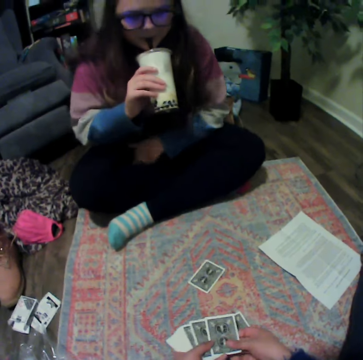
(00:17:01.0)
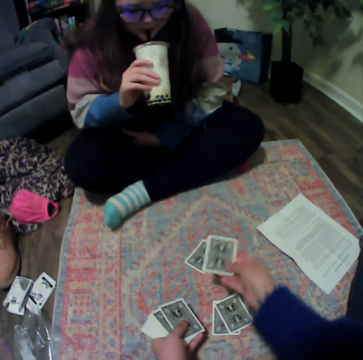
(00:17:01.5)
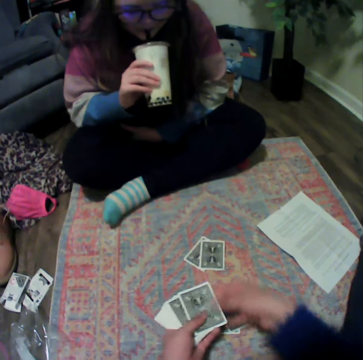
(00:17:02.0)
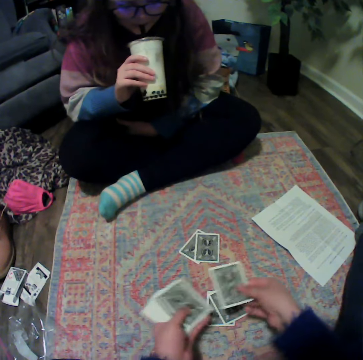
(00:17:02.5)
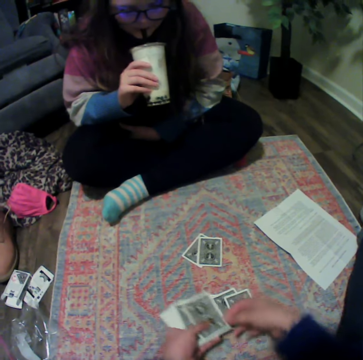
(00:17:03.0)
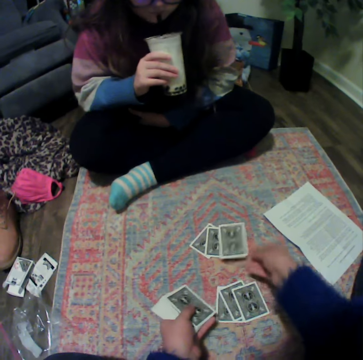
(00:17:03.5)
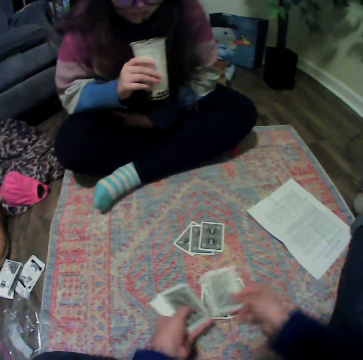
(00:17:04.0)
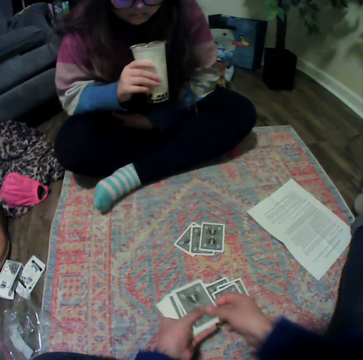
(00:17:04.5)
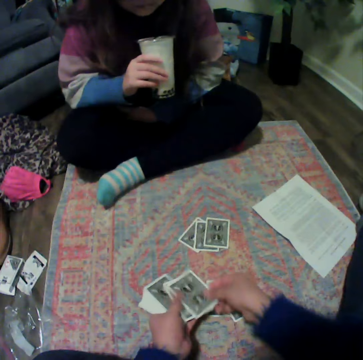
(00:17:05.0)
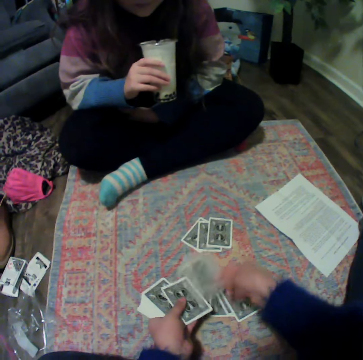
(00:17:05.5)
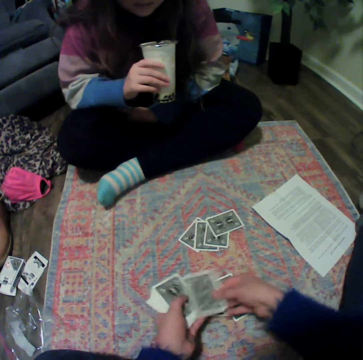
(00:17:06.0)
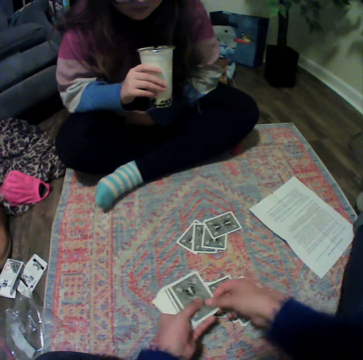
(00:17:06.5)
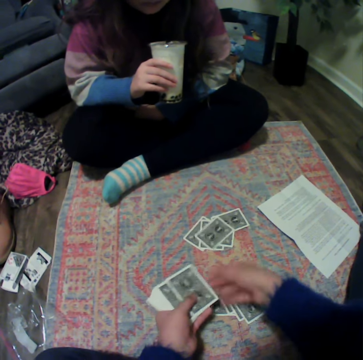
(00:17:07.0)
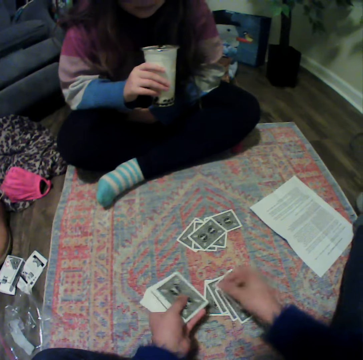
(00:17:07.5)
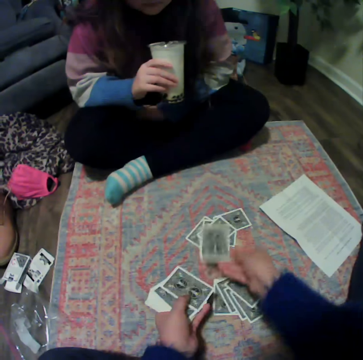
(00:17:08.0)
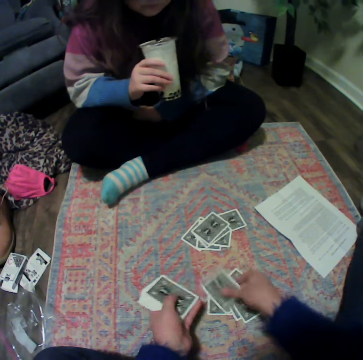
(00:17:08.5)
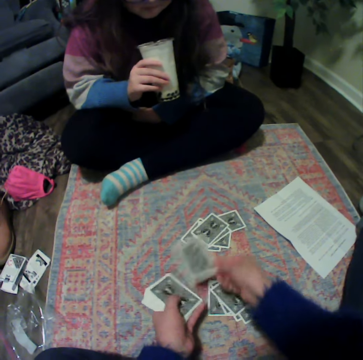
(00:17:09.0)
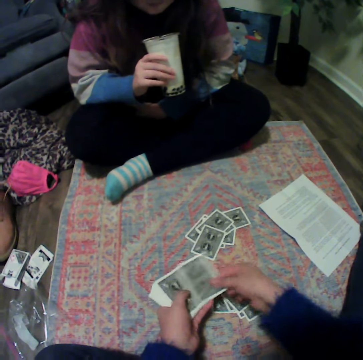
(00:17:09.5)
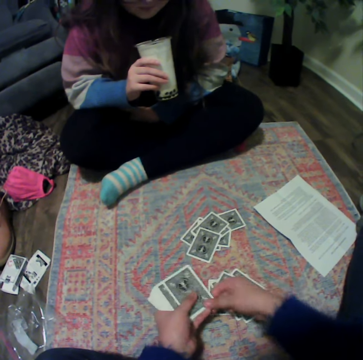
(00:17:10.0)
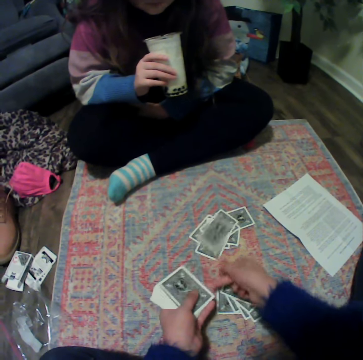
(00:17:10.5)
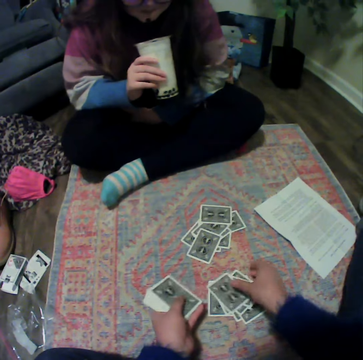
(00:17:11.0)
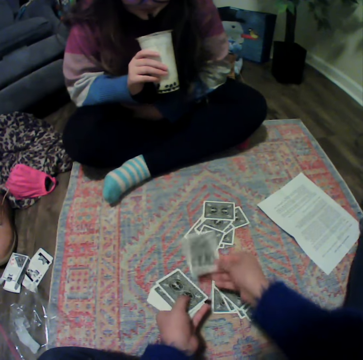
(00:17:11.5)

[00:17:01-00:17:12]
A lady drinks something. The camera wearer separates the cards. They put the cards down.

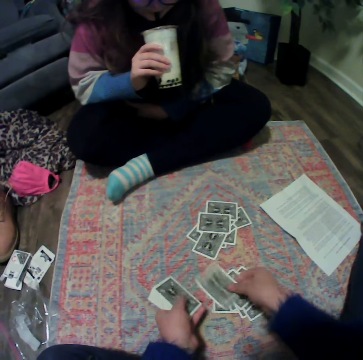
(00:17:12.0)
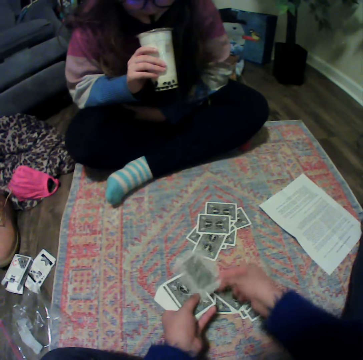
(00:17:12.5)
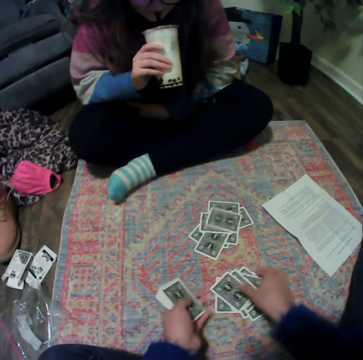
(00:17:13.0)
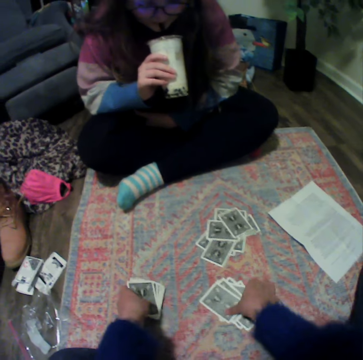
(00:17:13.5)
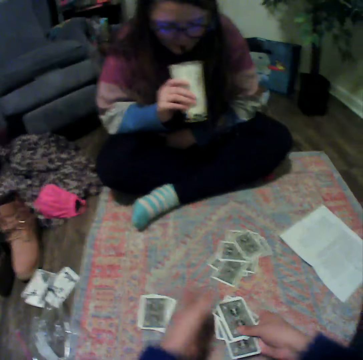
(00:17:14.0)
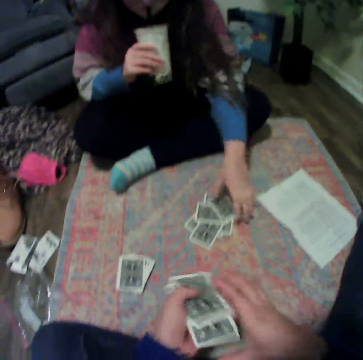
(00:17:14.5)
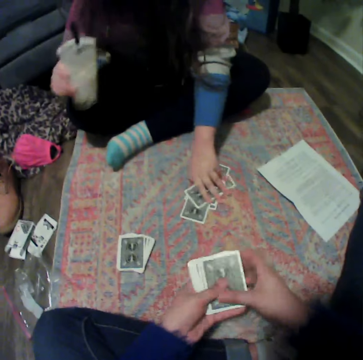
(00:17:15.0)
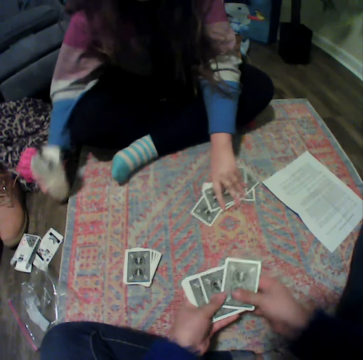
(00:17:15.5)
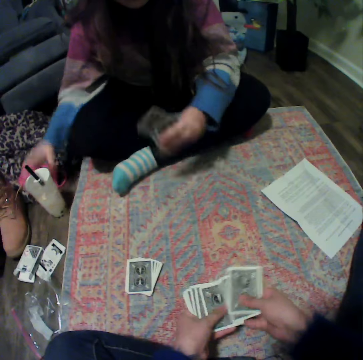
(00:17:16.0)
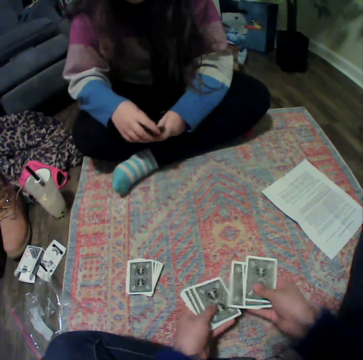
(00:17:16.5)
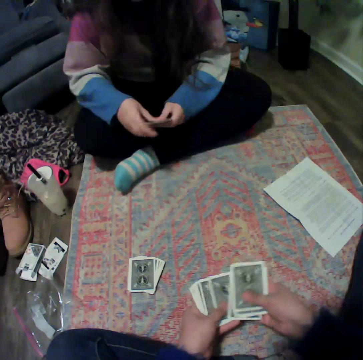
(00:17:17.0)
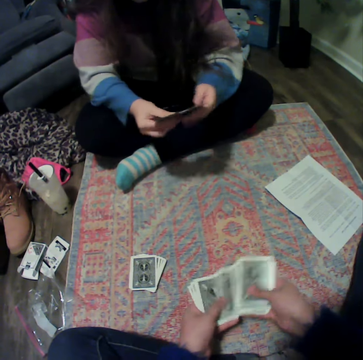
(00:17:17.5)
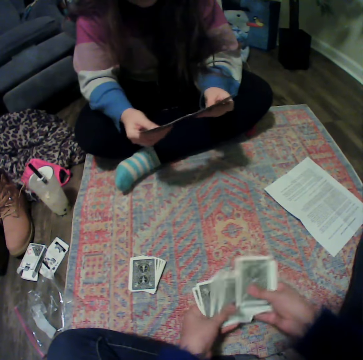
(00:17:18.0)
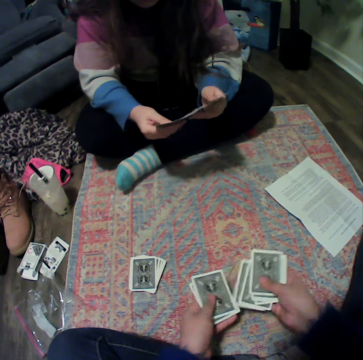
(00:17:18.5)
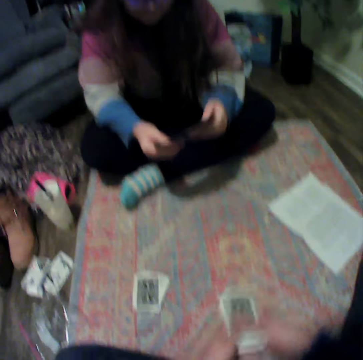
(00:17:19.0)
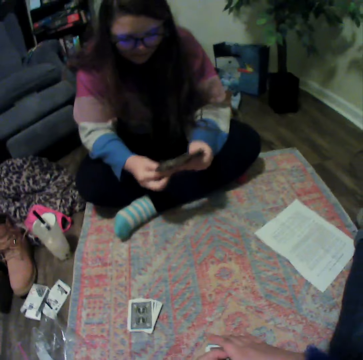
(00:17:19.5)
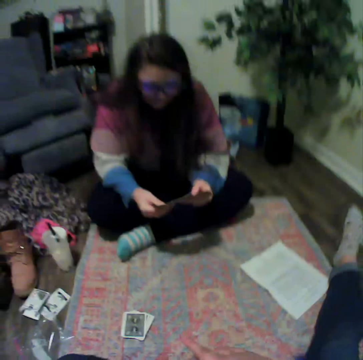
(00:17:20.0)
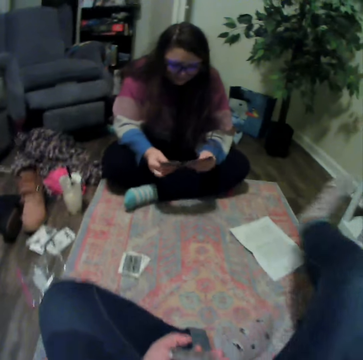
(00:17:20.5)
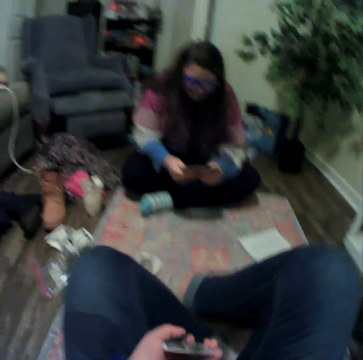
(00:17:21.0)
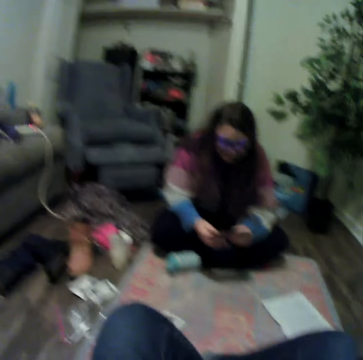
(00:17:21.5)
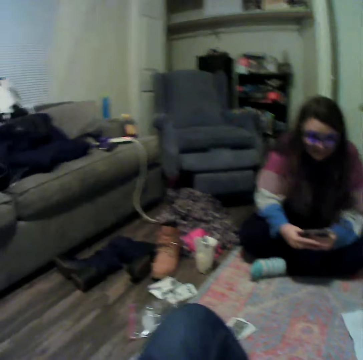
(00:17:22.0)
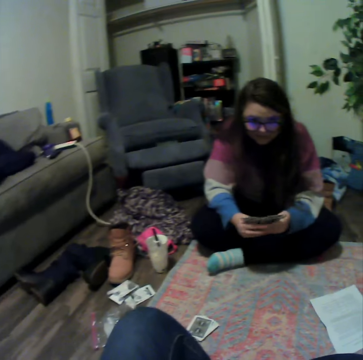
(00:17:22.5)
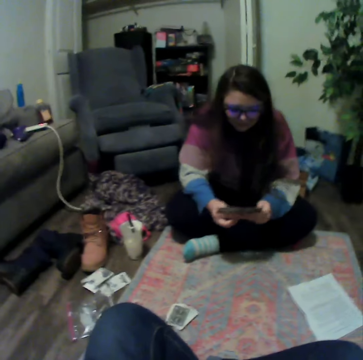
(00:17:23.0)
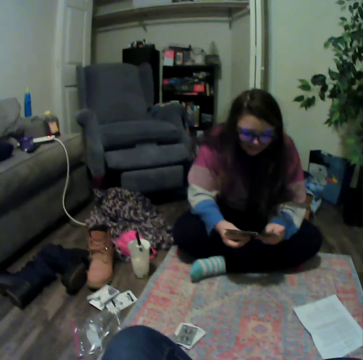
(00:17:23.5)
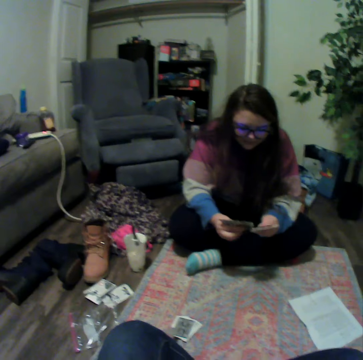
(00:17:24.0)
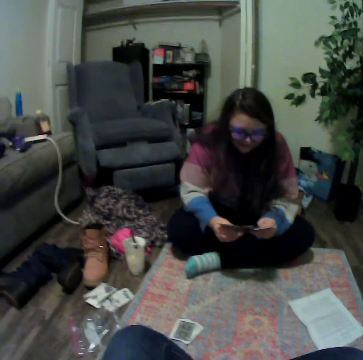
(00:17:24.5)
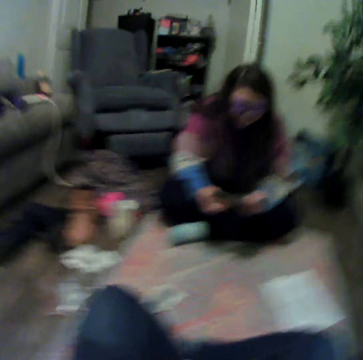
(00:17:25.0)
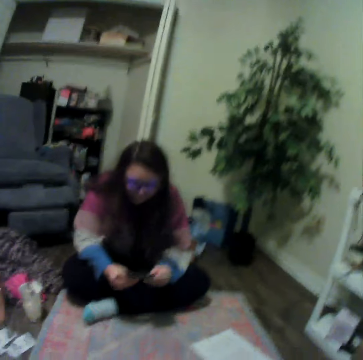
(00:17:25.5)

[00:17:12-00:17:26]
The camera wearer collects the cards. The lady collects the cards. The camera wearer holds the cards. The lady reshuffles the cards. The camera wearer crosses her legs. She shuffles the cards. The lady reshuffles the cards.

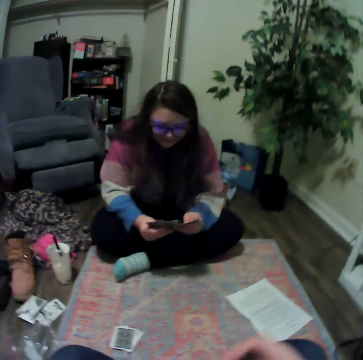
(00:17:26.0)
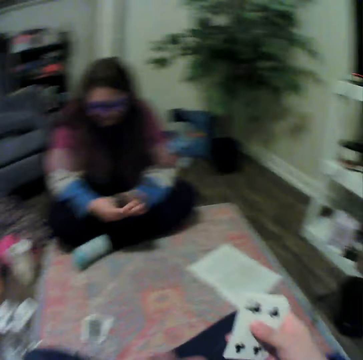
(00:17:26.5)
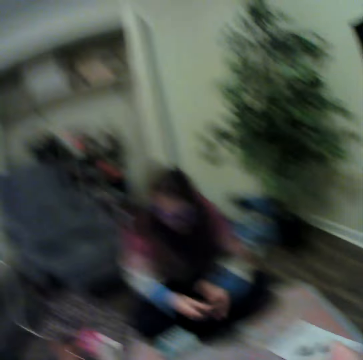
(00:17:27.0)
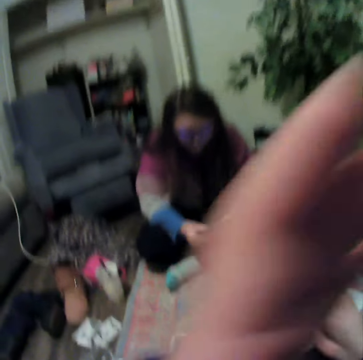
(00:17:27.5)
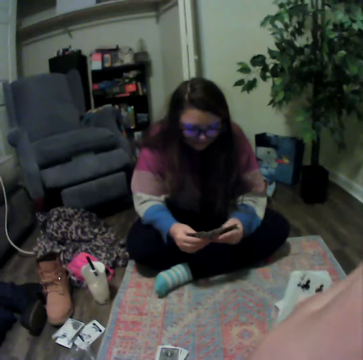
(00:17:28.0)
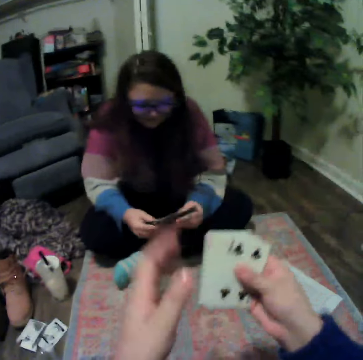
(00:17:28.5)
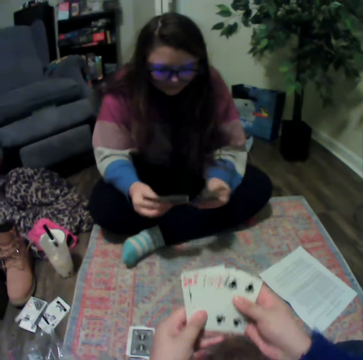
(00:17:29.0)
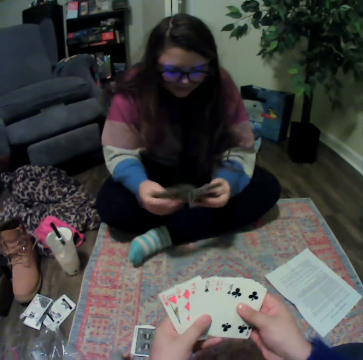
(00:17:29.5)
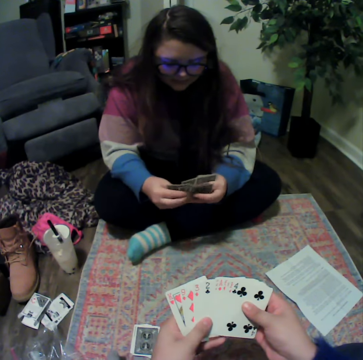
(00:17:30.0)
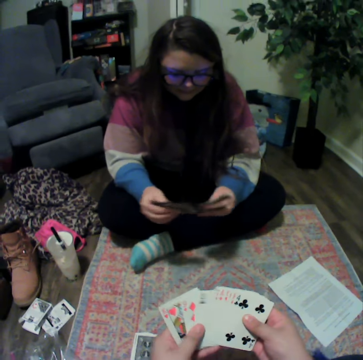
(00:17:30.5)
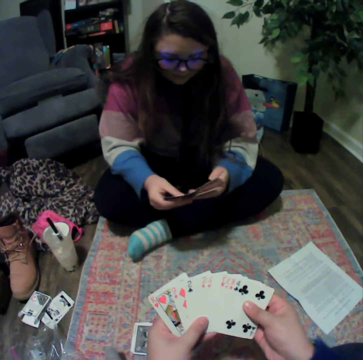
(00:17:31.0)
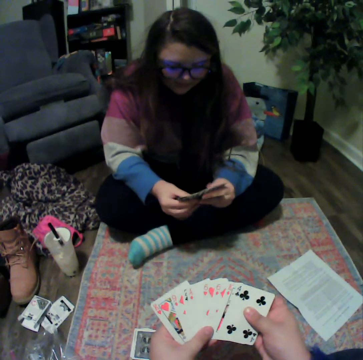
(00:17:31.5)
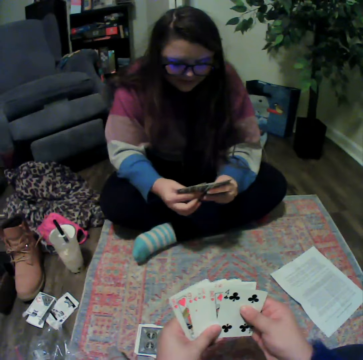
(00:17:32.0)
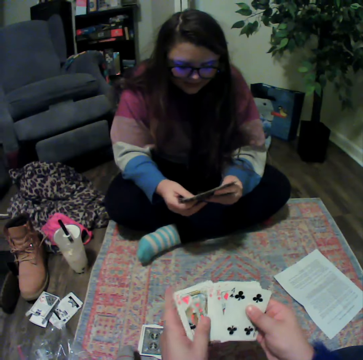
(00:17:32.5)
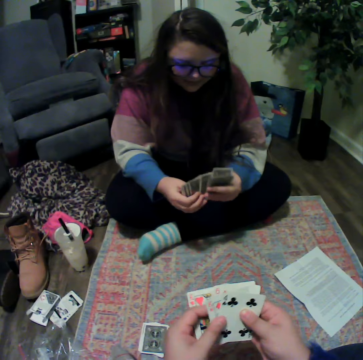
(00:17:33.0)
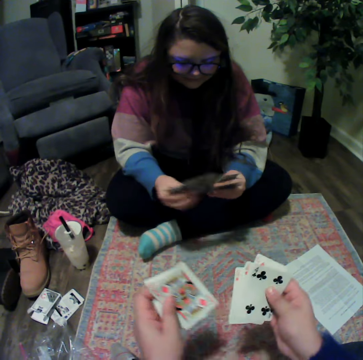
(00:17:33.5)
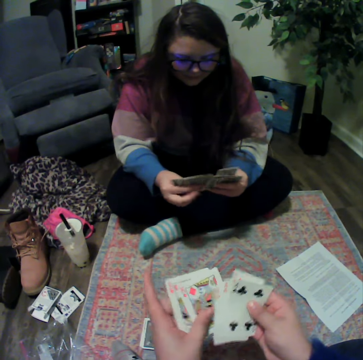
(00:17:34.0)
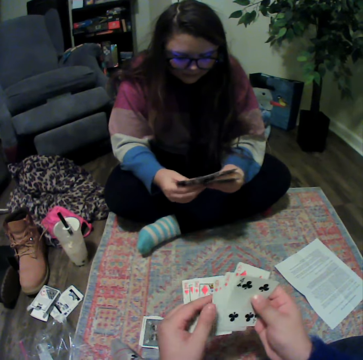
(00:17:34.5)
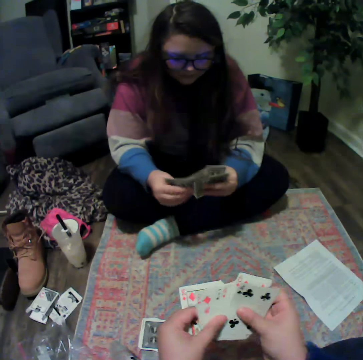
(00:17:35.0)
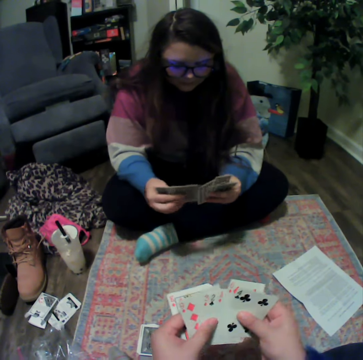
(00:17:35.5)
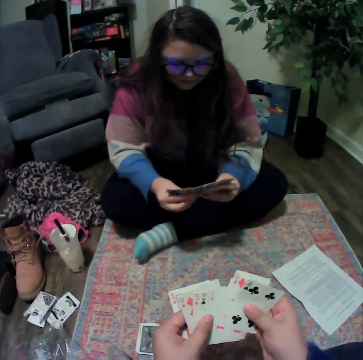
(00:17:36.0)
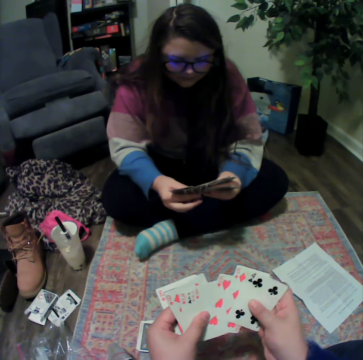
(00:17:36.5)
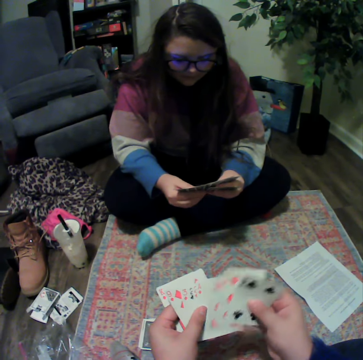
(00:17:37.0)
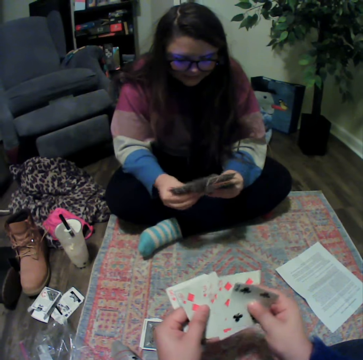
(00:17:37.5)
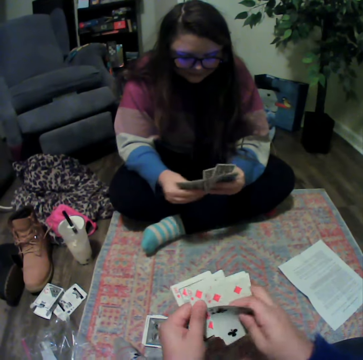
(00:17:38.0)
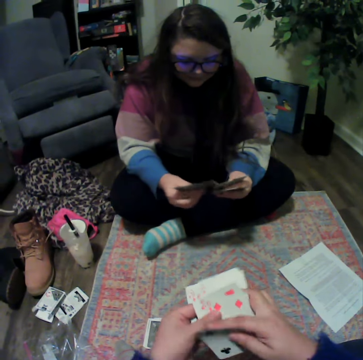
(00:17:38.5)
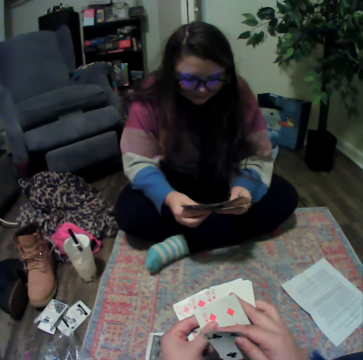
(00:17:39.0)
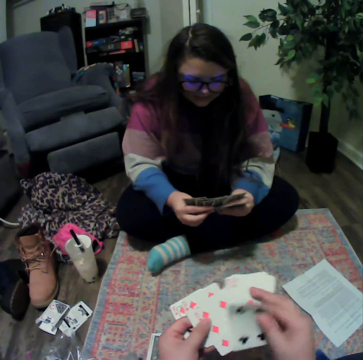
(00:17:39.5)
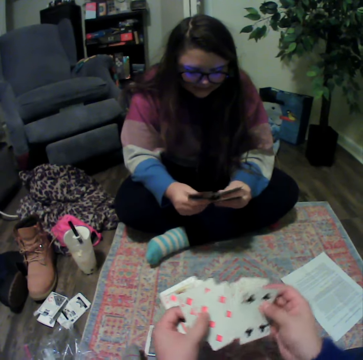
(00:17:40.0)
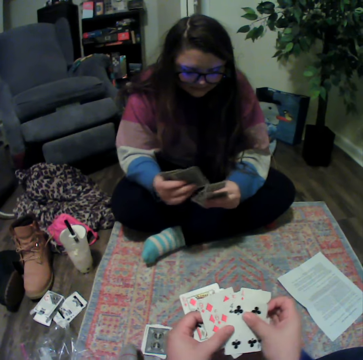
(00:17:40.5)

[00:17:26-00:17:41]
The camera wearer lifts the cards. They reshuffle the cards. The lady reshuffles the cards and moves. The camera wearer reshuffles the cards.
